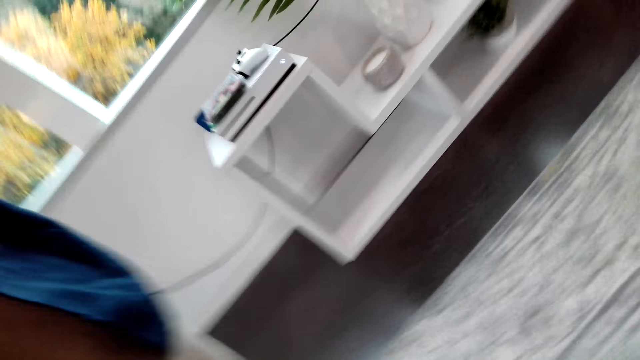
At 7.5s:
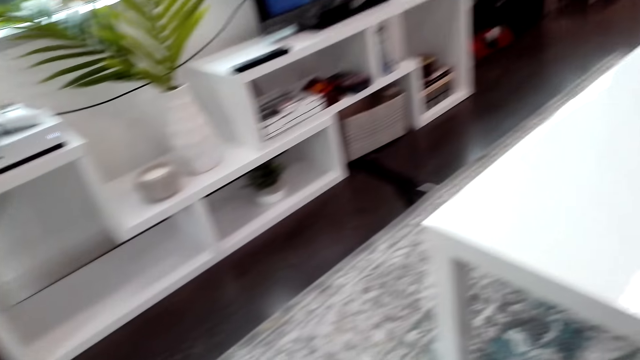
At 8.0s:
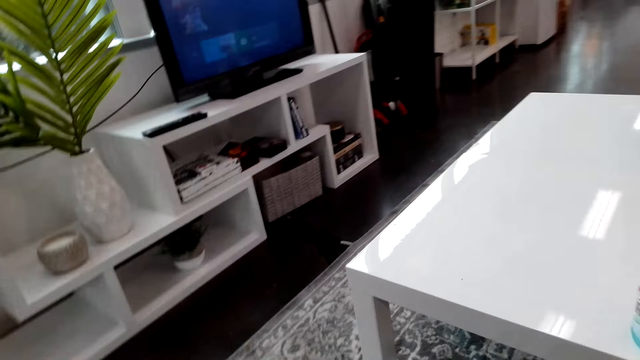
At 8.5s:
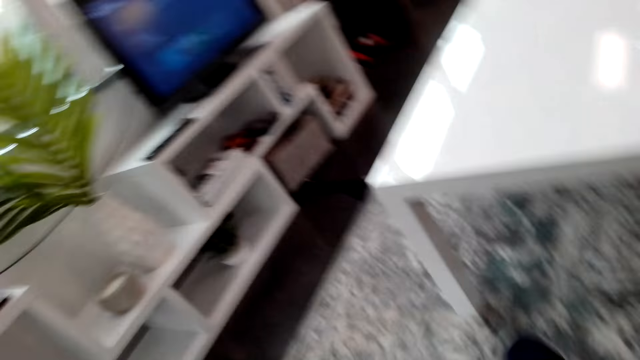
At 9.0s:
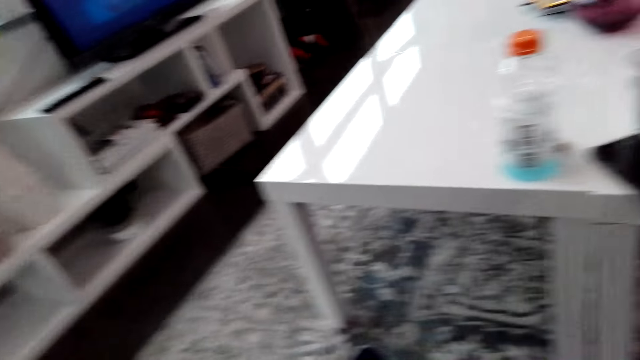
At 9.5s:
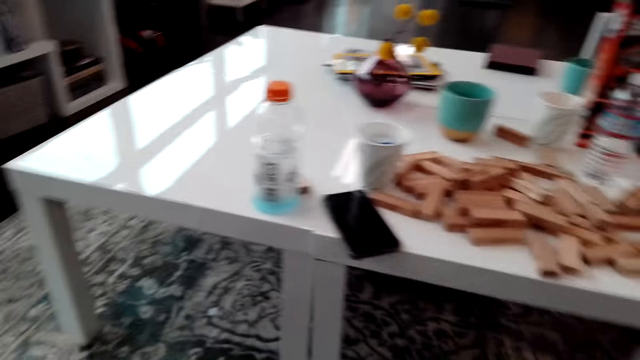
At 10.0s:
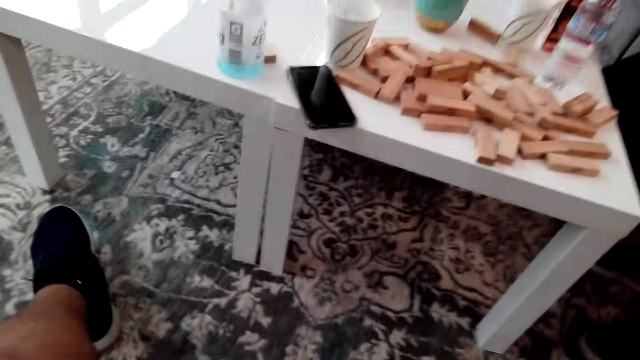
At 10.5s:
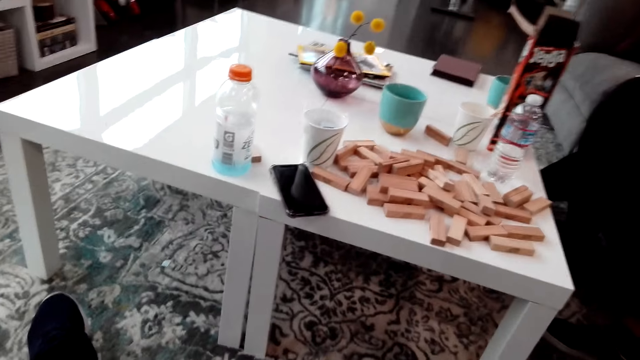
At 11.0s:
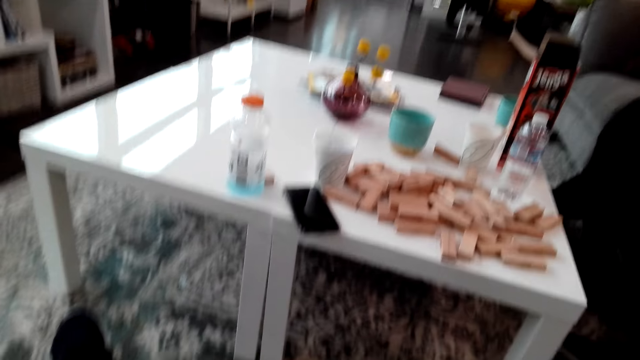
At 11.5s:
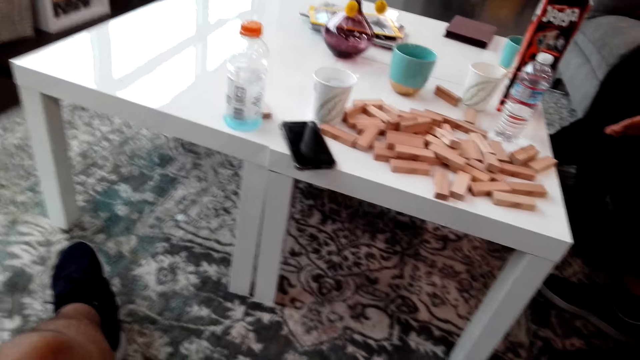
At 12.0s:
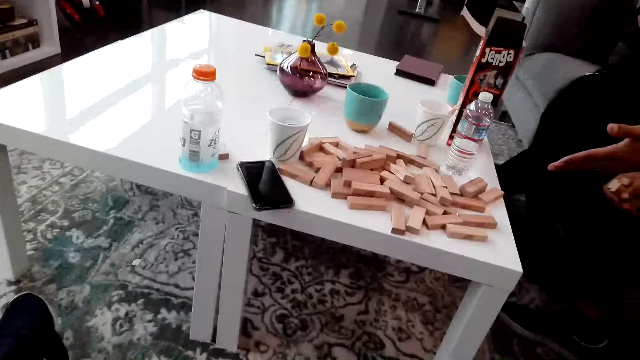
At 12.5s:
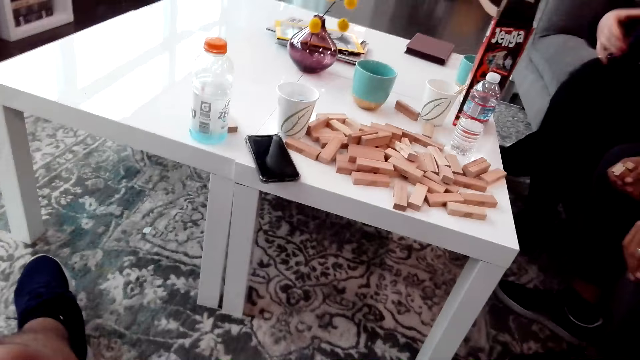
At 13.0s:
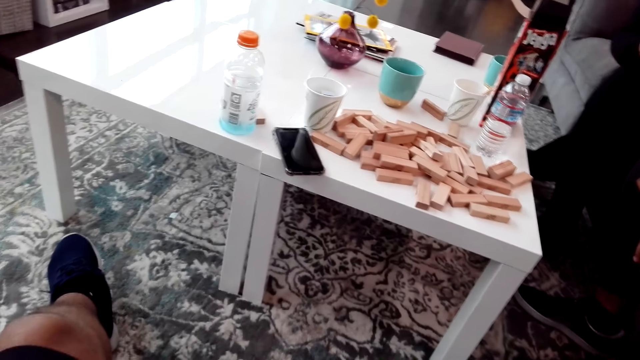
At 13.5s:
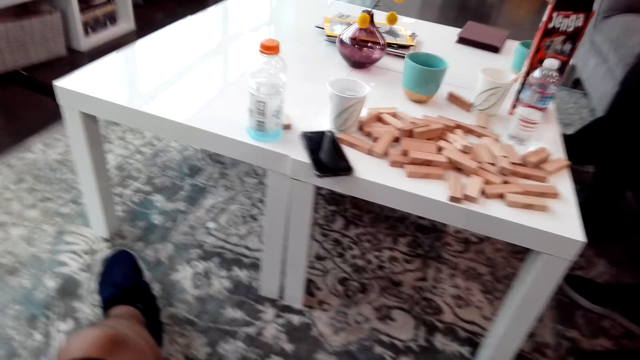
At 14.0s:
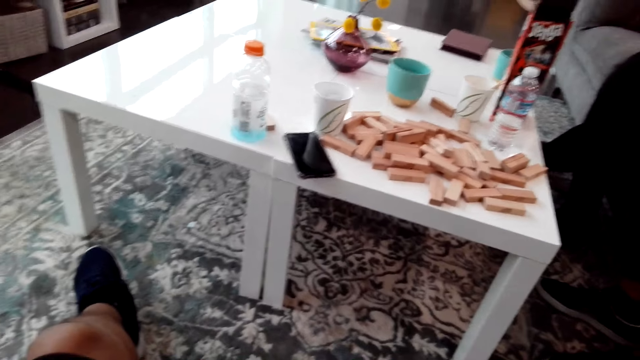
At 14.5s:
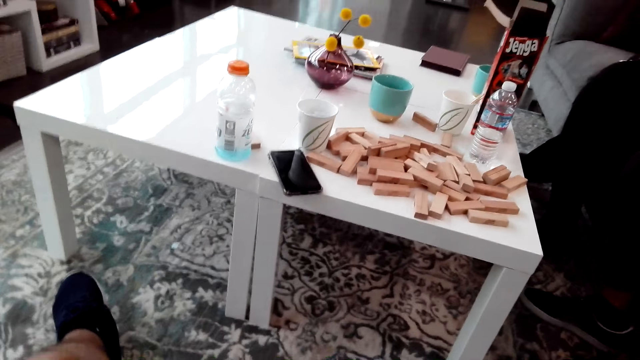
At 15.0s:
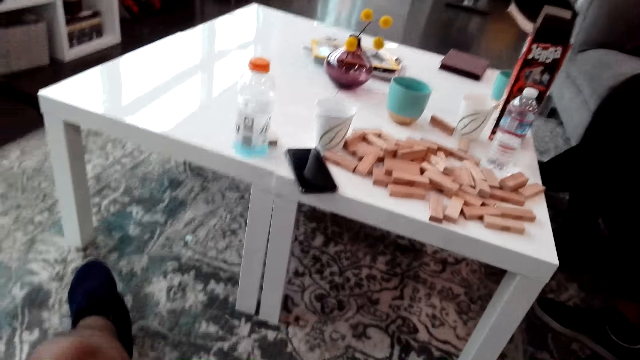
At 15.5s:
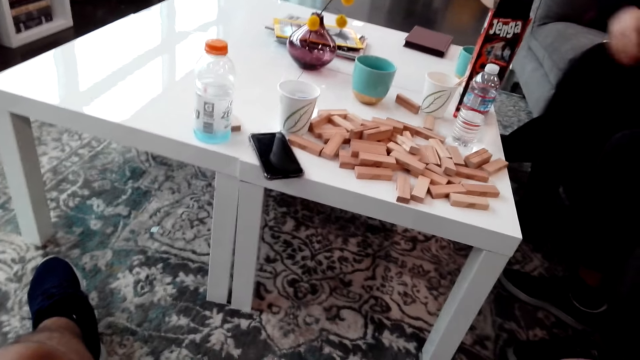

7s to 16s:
The camera wearer looks around the house.

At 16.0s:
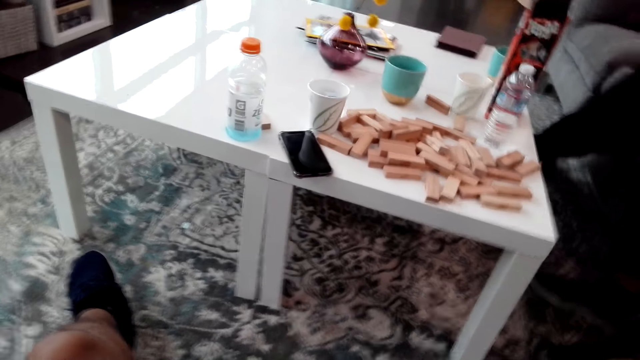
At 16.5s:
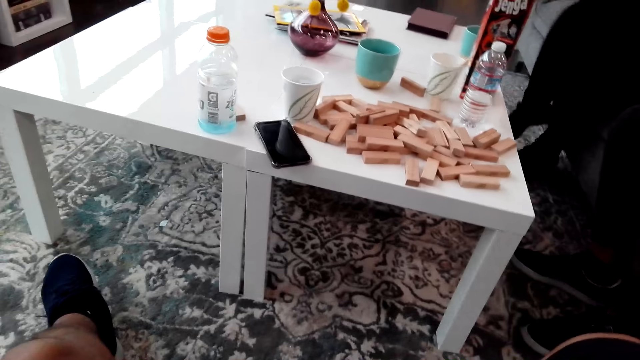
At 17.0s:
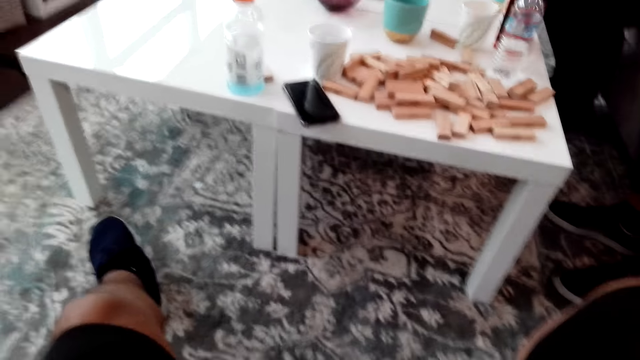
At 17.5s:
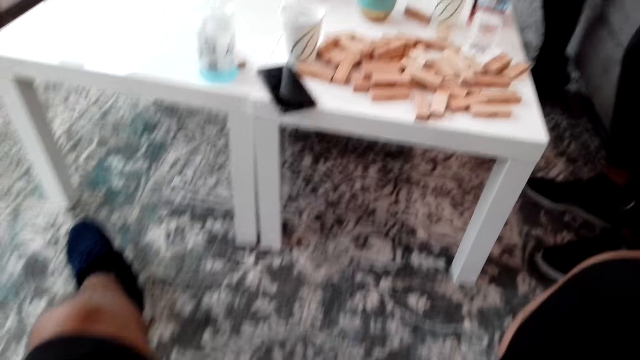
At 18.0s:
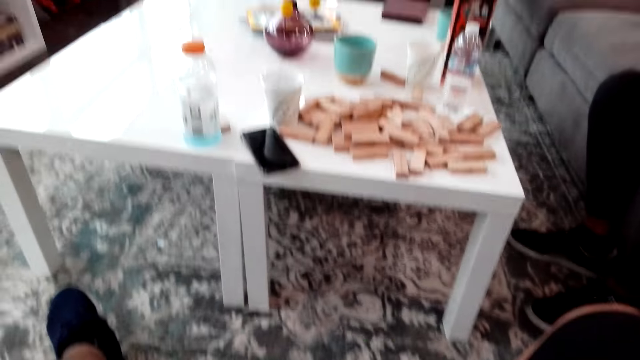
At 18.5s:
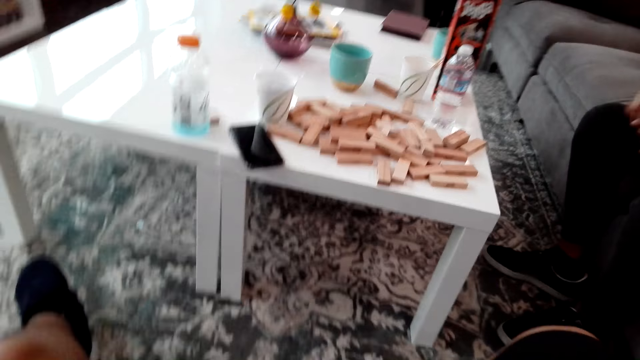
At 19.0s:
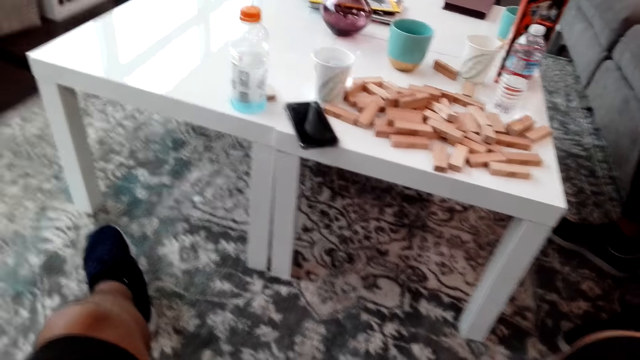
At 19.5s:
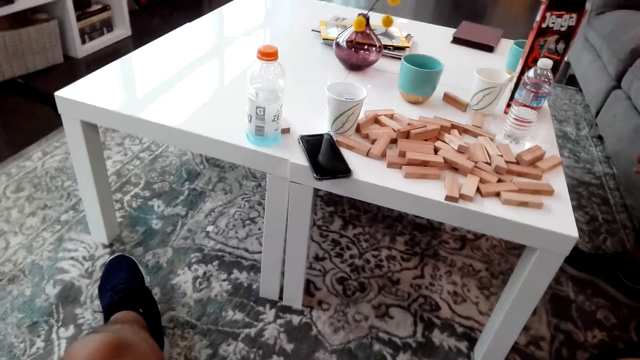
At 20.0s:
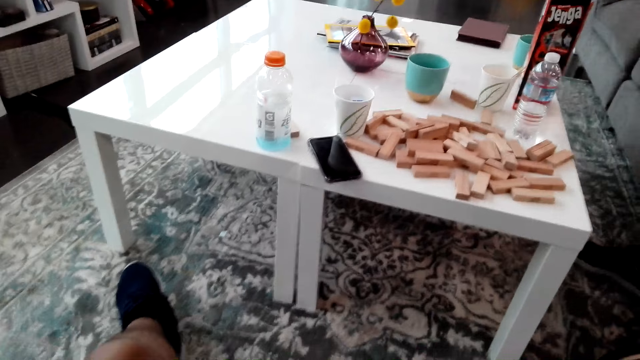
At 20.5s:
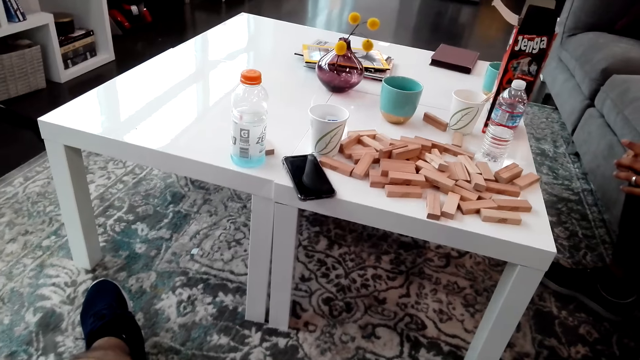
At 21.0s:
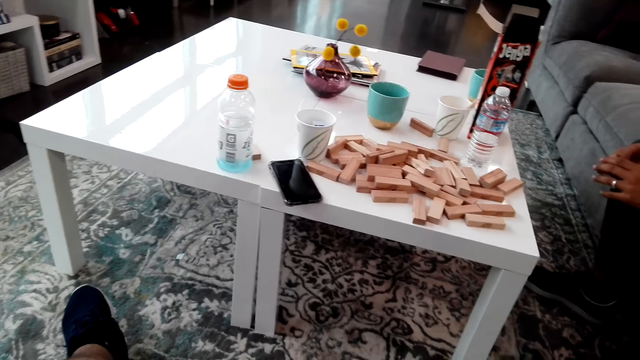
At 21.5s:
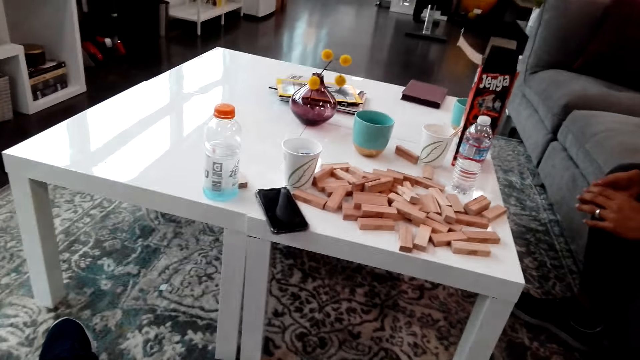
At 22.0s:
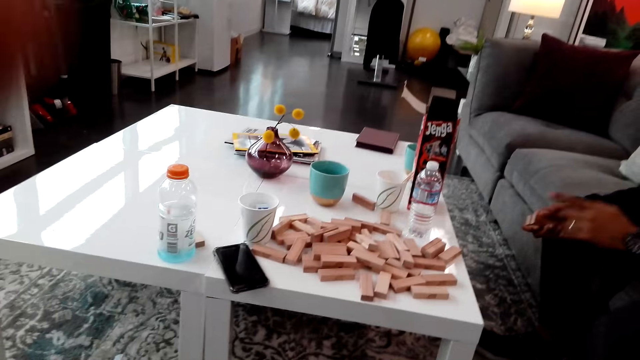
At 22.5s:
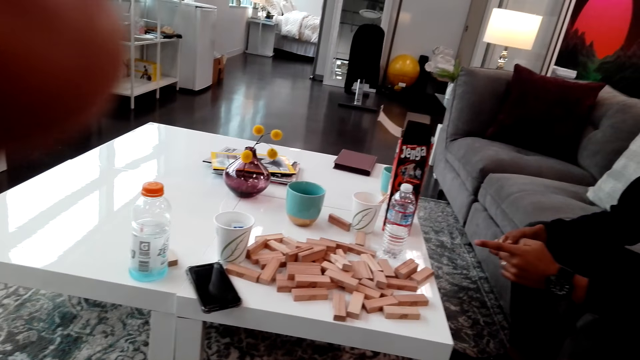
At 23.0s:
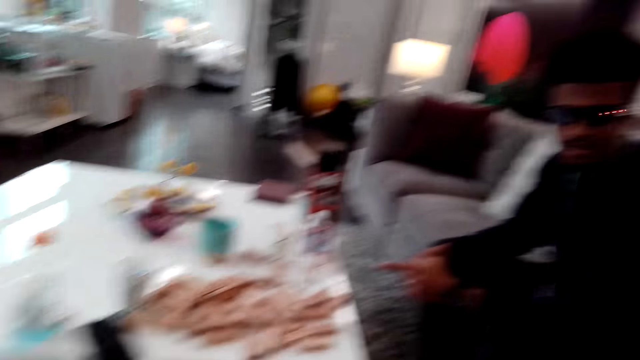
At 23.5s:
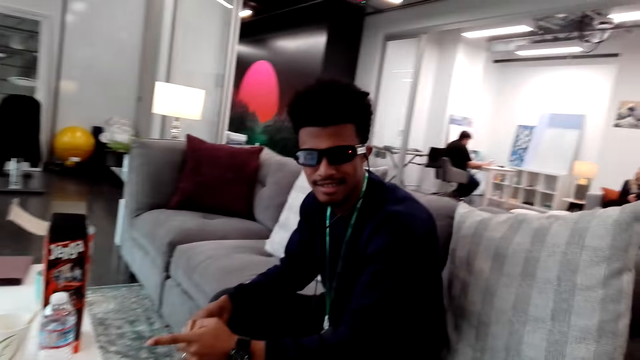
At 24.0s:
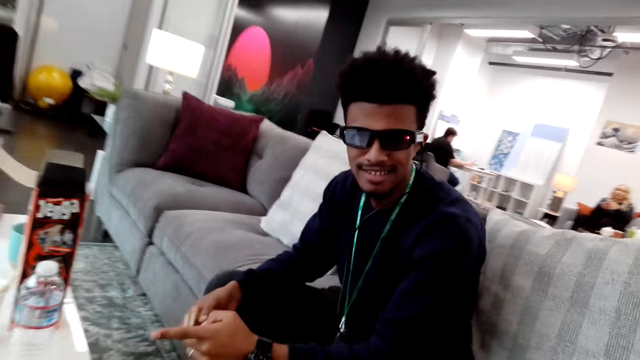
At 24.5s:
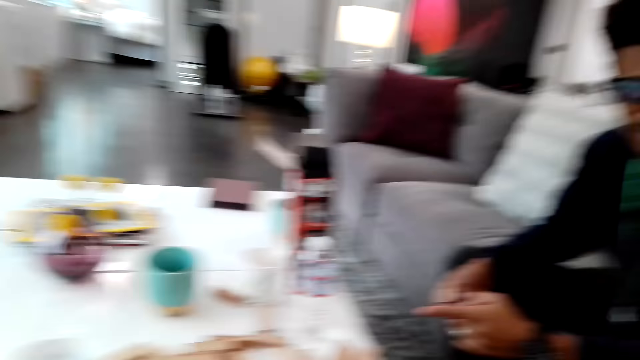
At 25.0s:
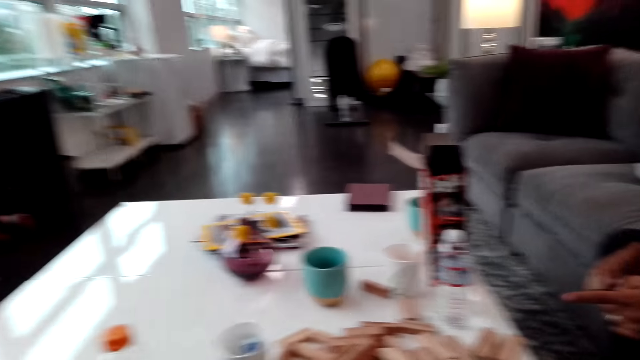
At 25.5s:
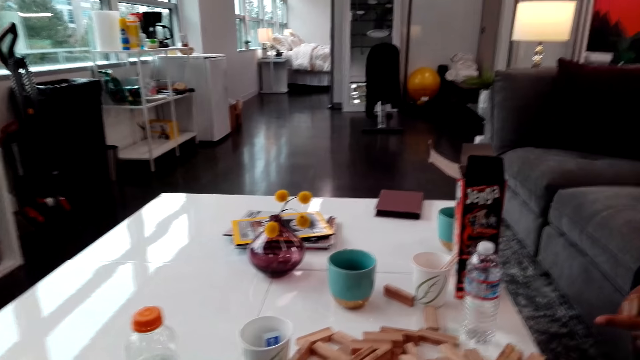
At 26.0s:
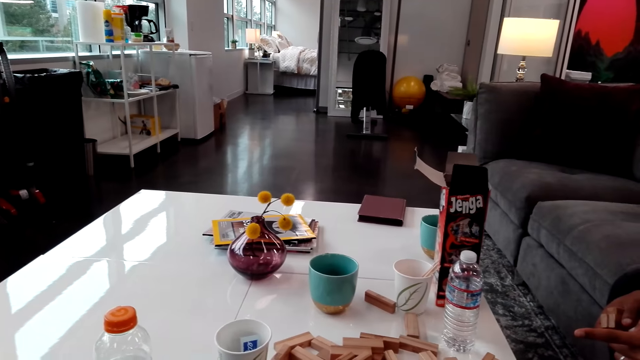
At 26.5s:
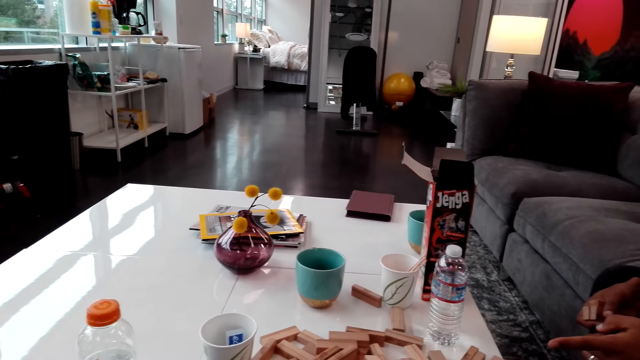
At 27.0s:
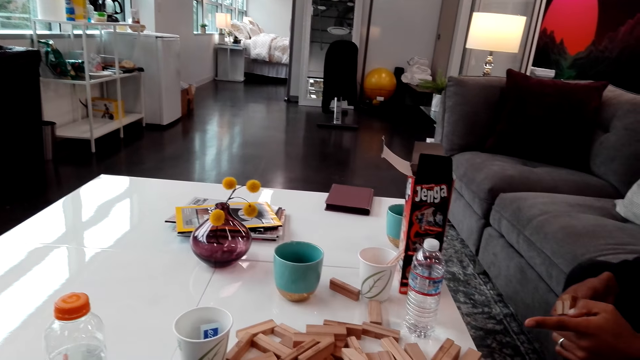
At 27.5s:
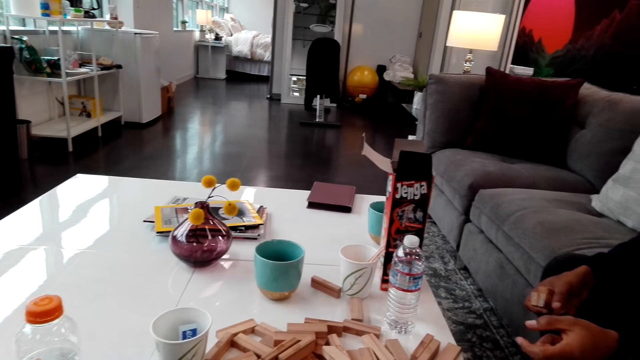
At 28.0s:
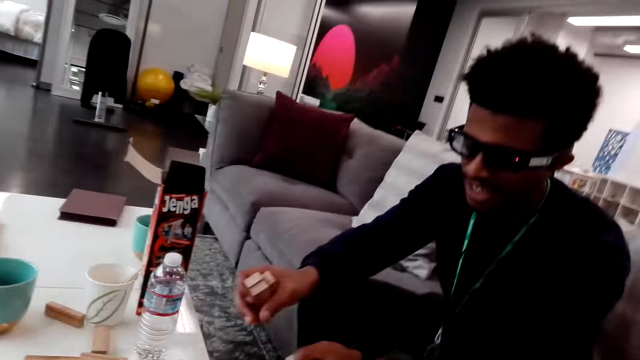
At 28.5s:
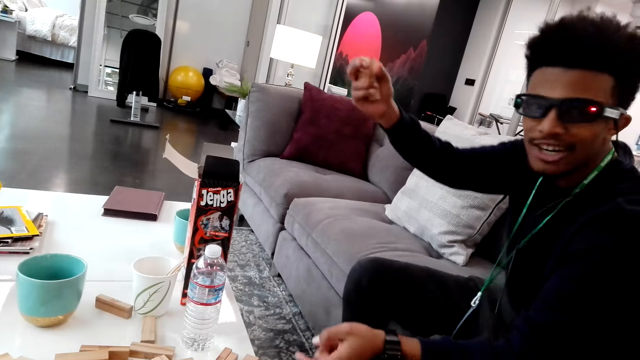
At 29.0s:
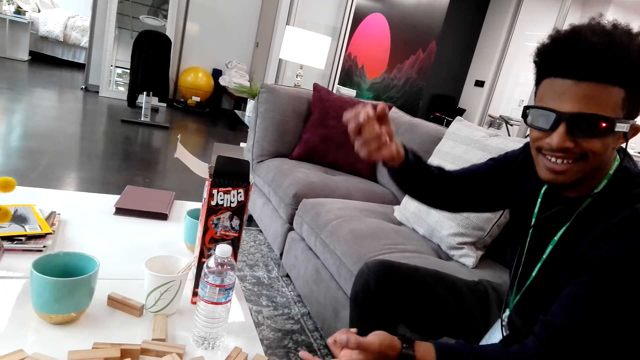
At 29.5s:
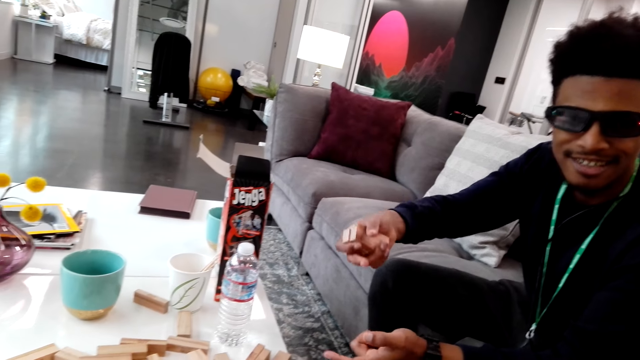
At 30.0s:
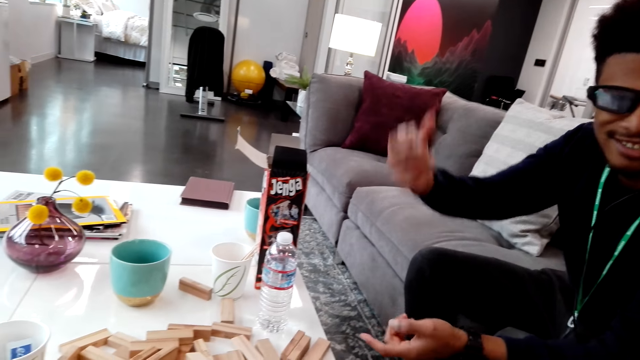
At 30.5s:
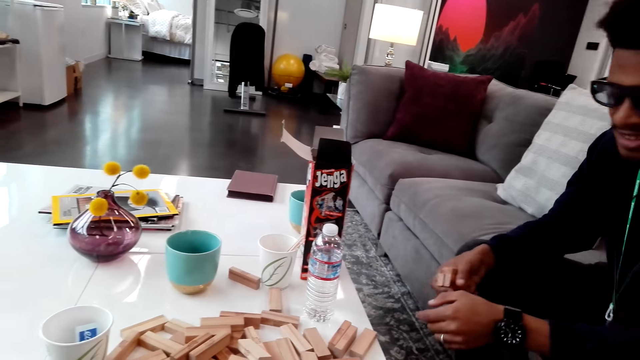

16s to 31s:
A woman walks. The camera wearer looks around. A man moves hands. A lady points at the blocks. The camera wearer looks around. They dialogue with another man. The first man moves hands.
